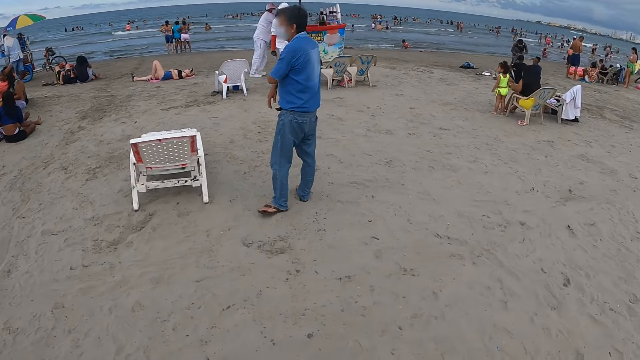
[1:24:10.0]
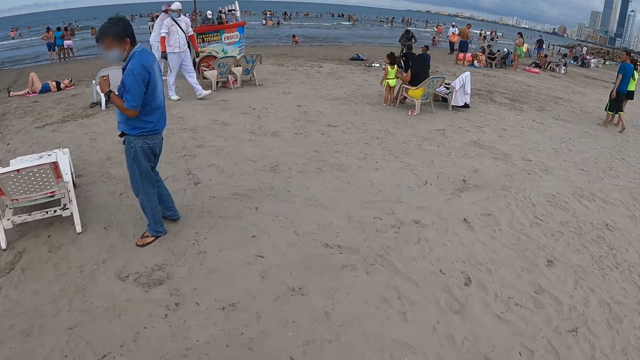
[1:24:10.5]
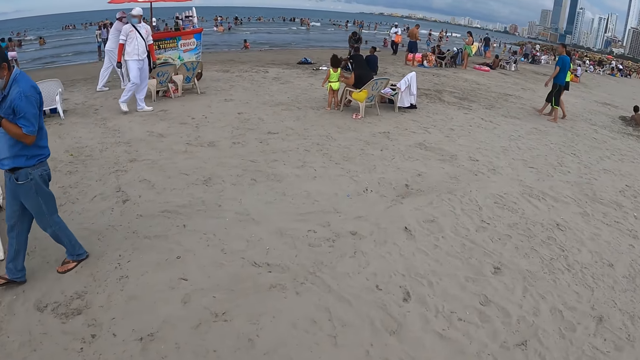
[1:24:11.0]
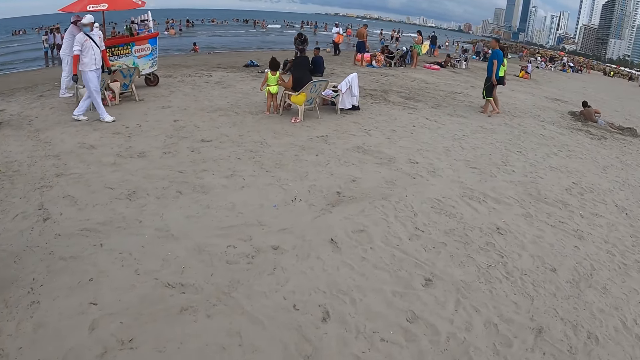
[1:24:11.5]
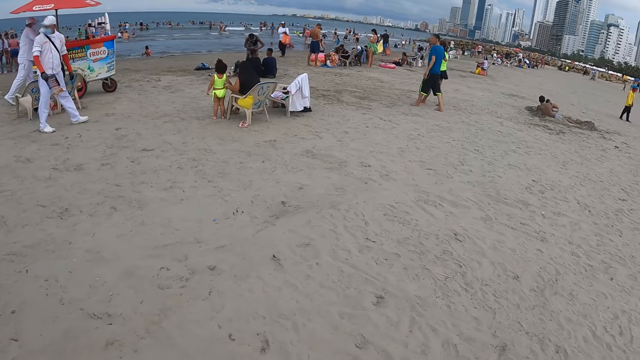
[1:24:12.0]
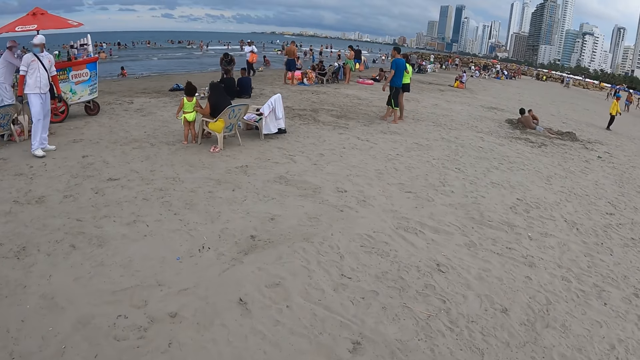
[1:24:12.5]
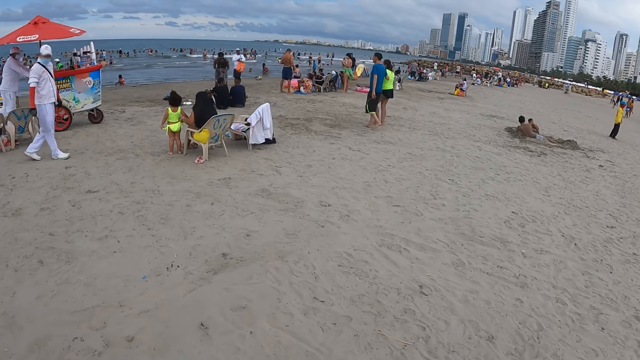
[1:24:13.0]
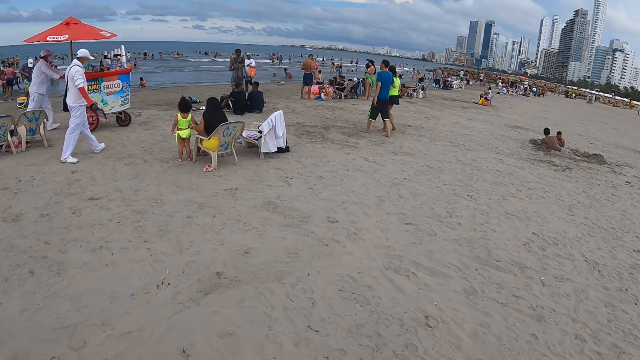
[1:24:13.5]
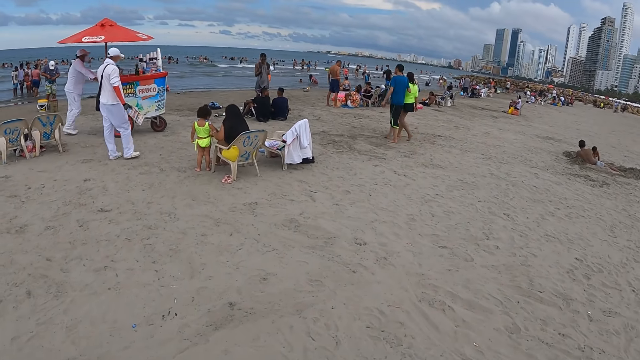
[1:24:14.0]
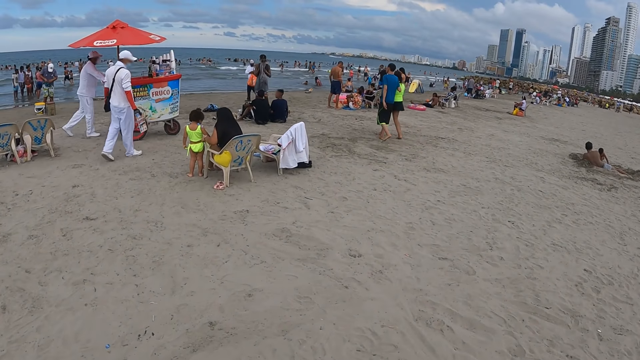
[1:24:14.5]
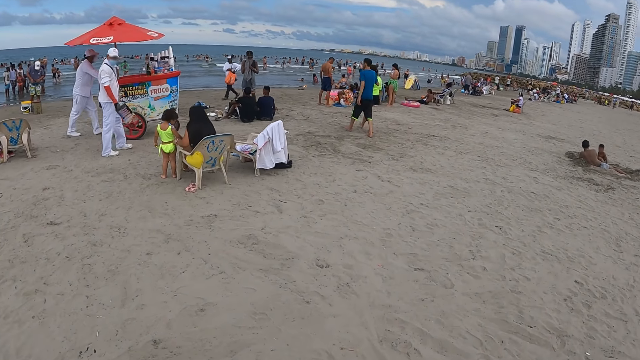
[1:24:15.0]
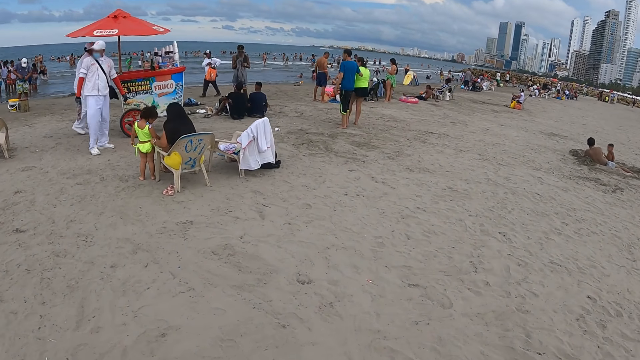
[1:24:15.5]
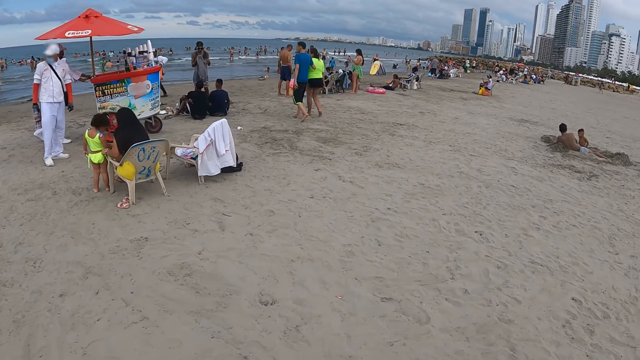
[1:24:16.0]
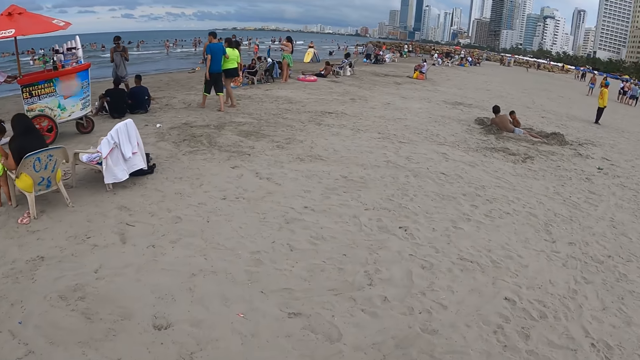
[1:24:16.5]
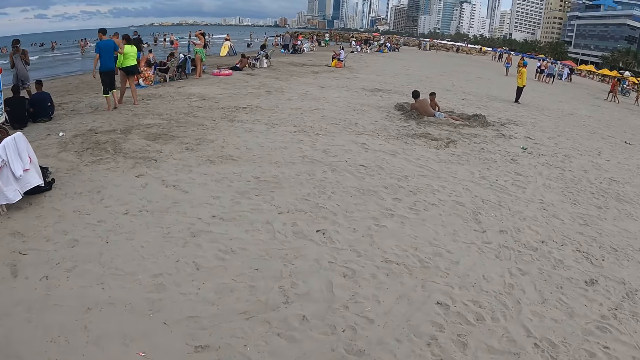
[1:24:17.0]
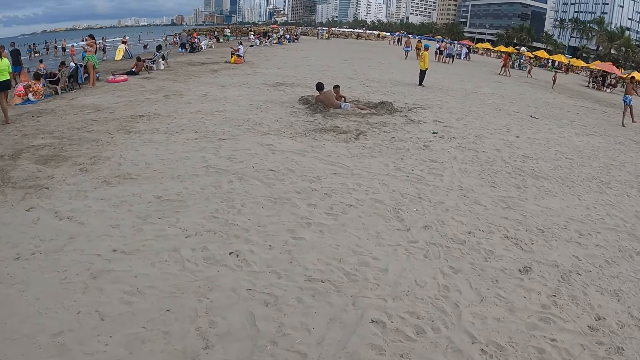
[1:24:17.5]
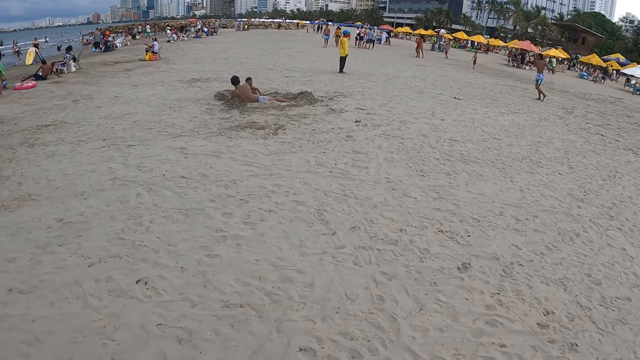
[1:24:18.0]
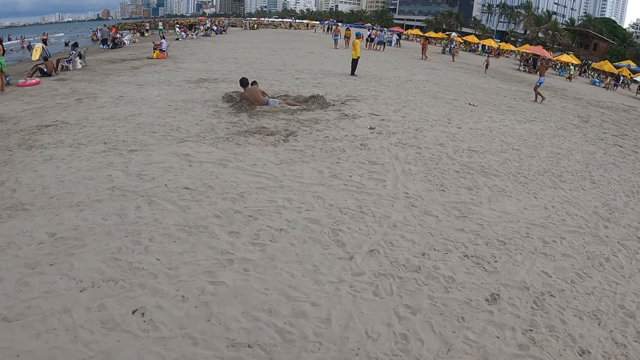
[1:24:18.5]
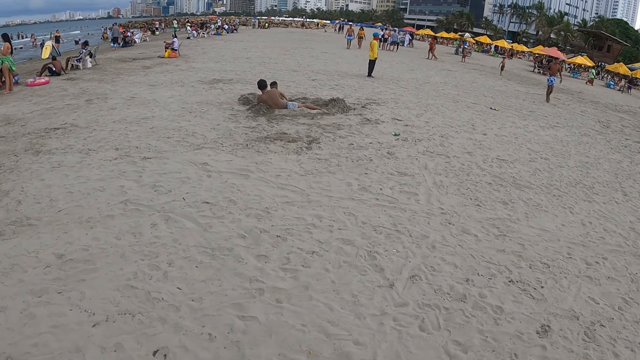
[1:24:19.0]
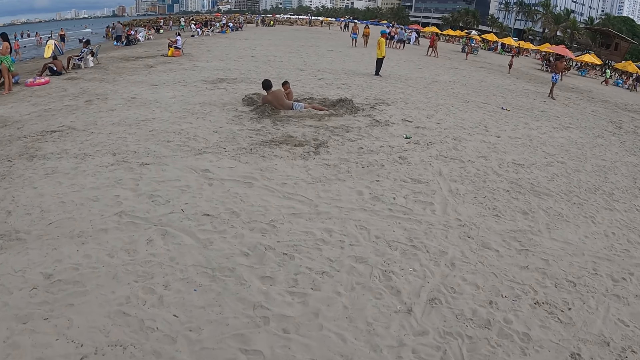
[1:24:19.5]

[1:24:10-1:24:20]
The camera wearer walks around.

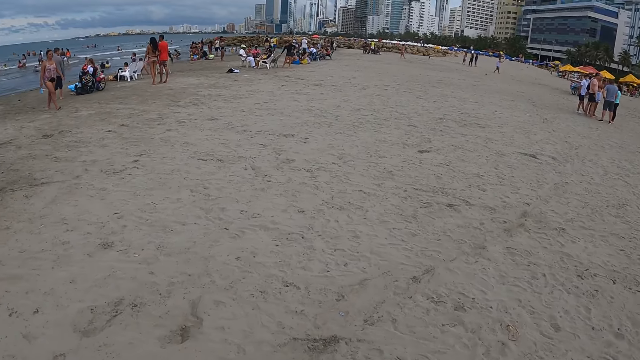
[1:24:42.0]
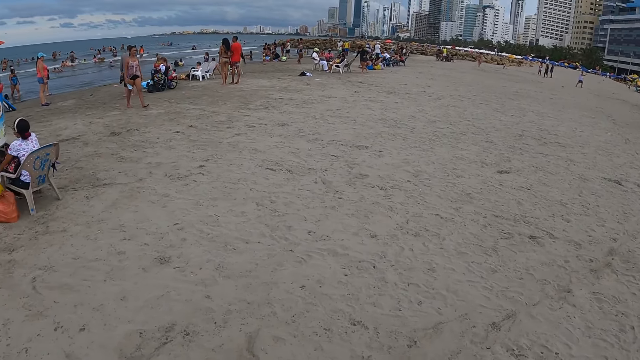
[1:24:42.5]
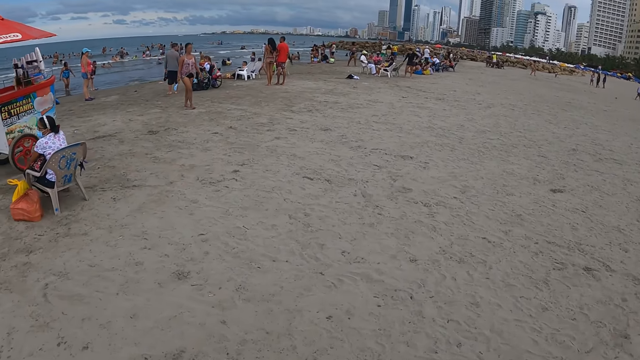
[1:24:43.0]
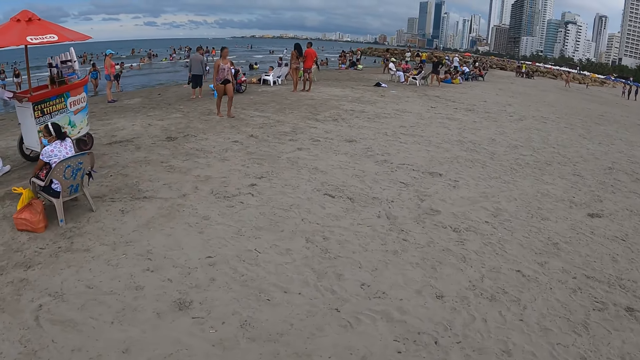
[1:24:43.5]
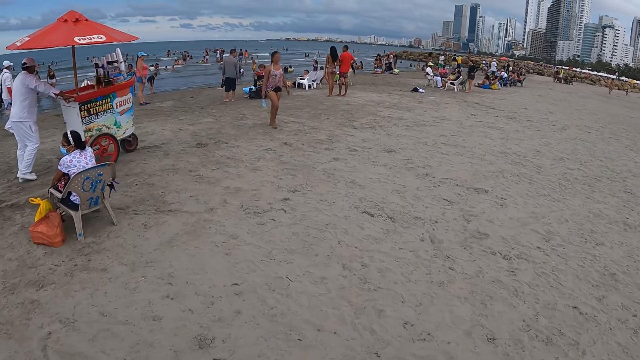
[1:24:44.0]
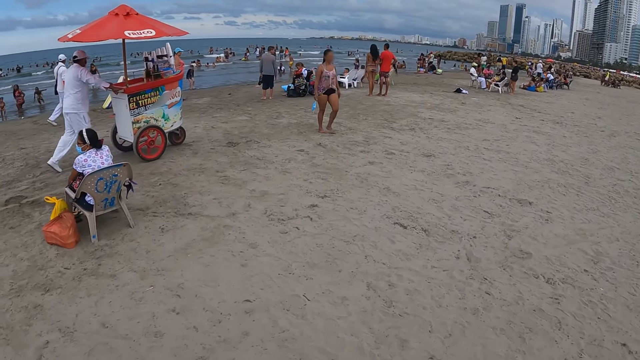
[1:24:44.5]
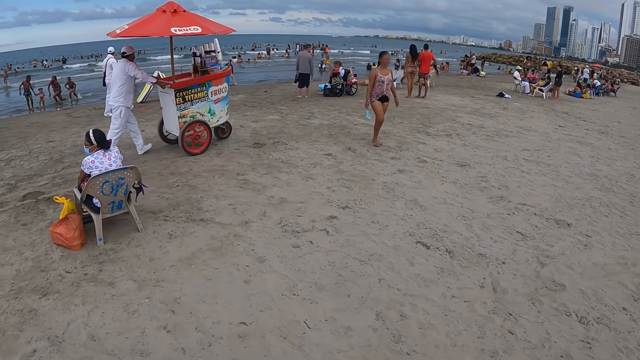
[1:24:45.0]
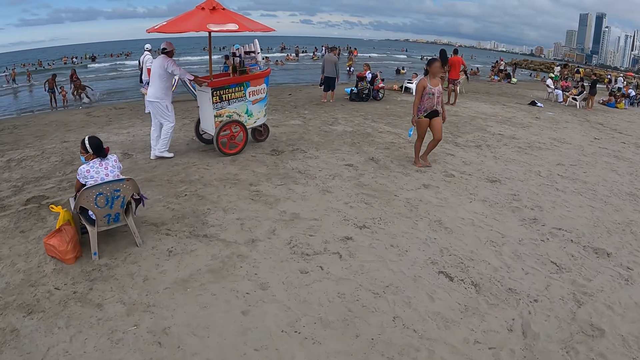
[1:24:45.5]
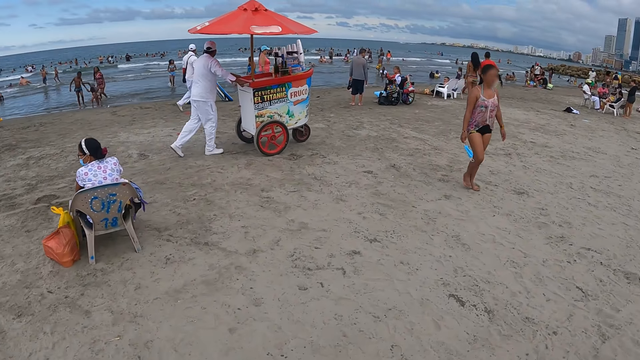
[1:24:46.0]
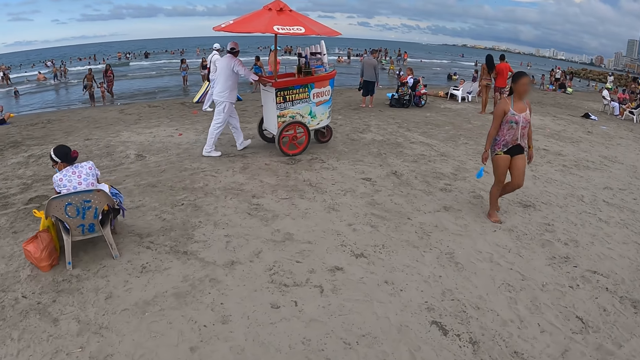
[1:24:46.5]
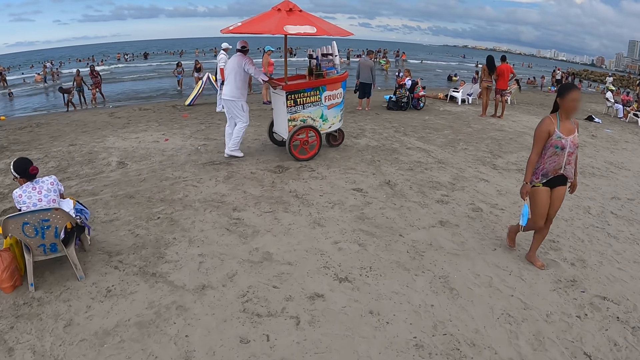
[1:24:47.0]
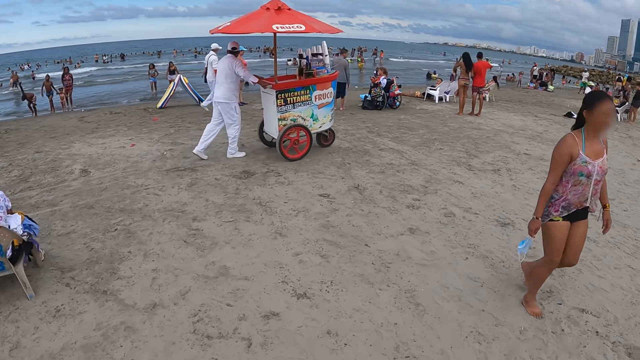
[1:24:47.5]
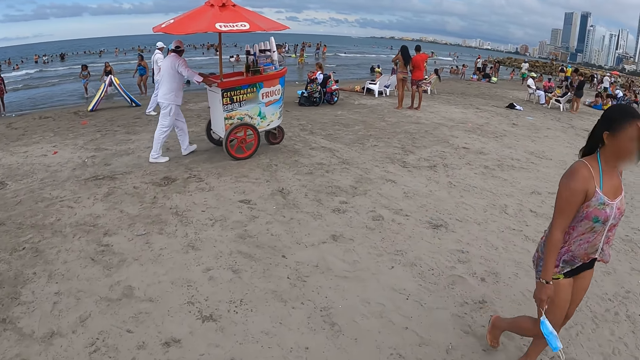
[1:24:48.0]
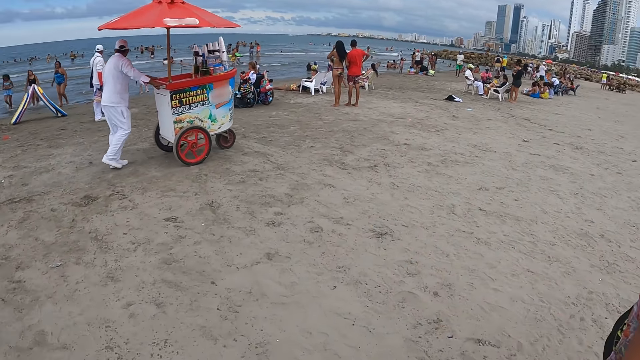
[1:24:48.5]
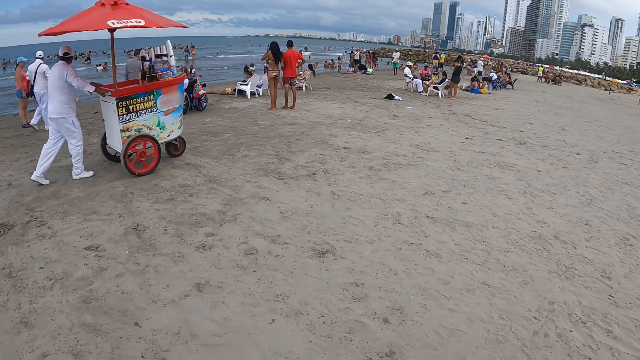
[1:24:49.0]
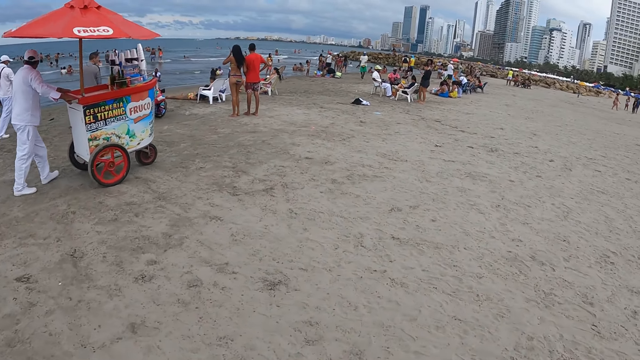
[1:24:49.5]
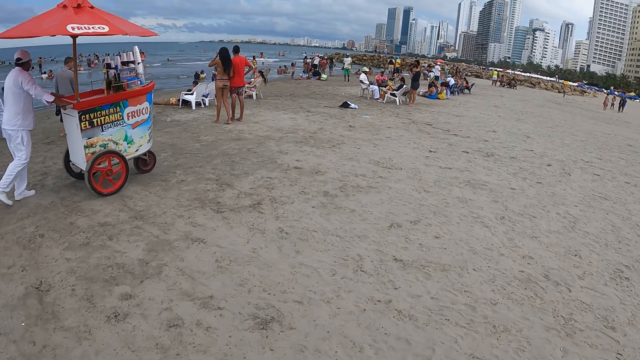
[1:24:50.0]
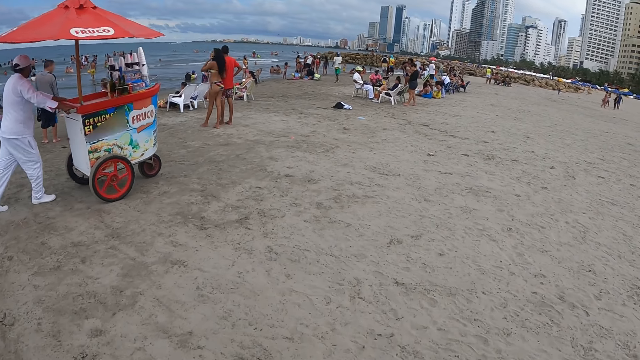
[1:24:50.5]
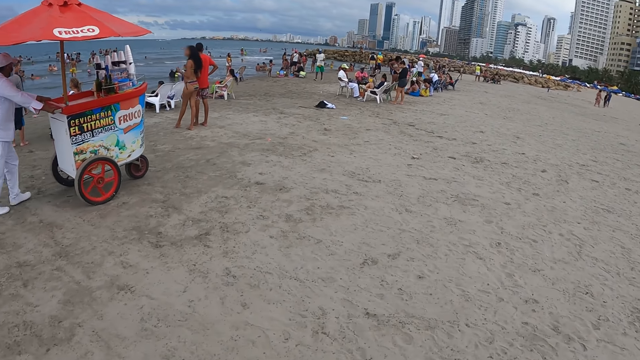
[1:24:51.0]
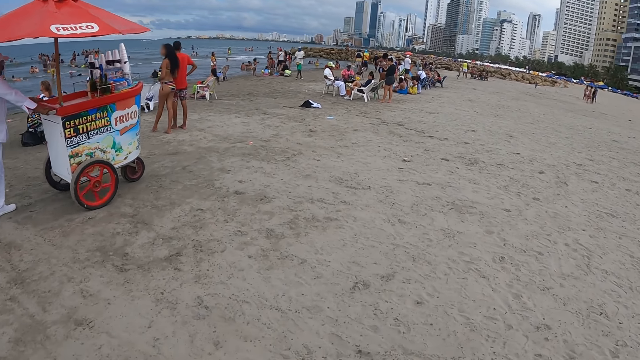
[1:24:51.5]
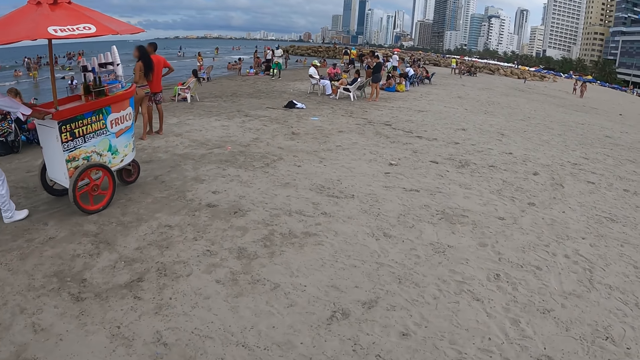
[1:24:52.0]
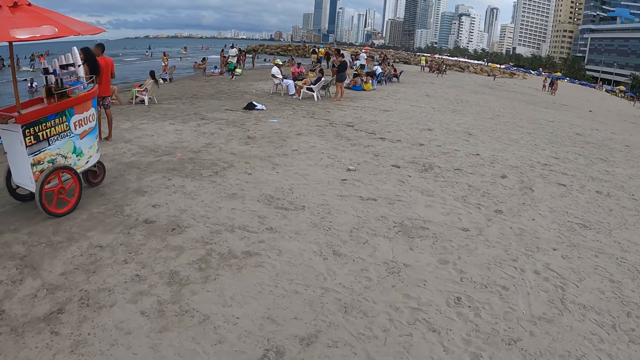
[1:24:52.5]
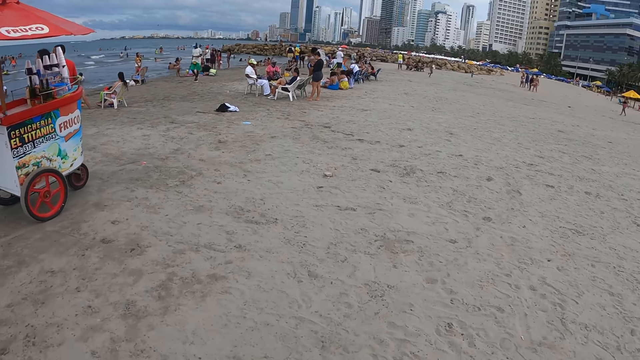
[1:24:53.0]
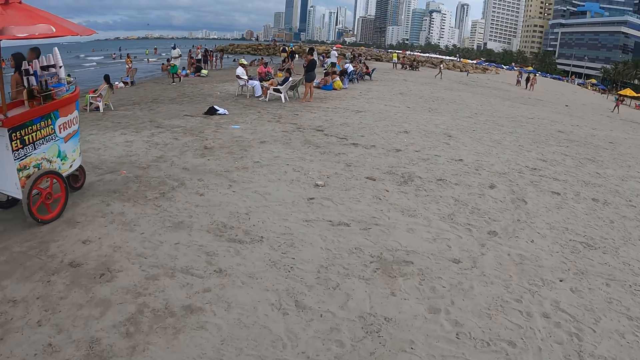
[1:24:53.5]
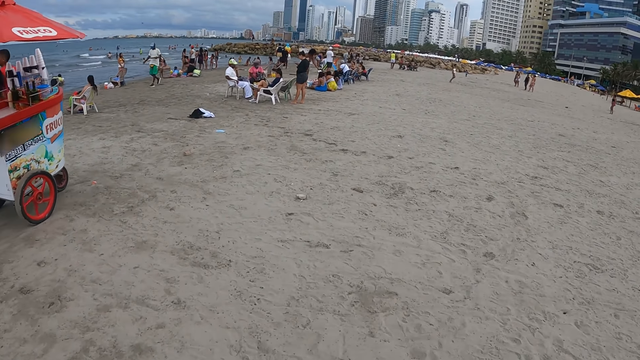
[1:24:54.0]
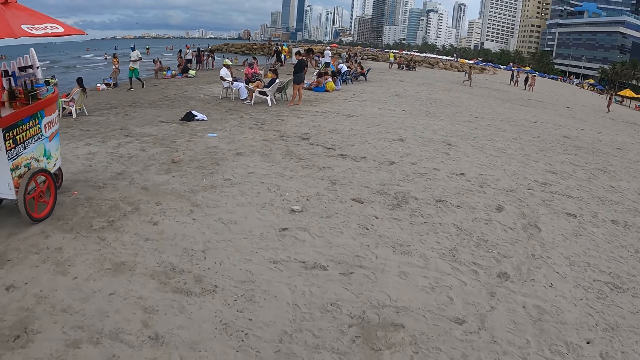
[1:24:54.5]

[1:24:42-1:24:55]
The camera wearer looks around. They walk around.
